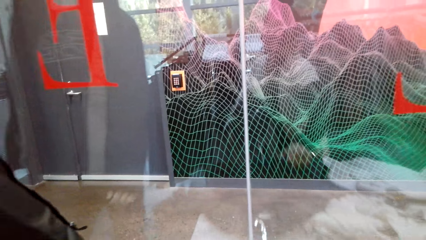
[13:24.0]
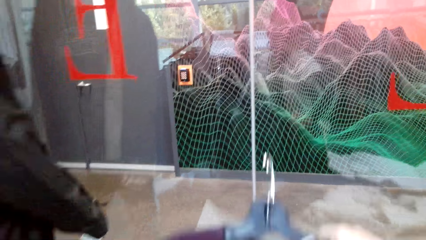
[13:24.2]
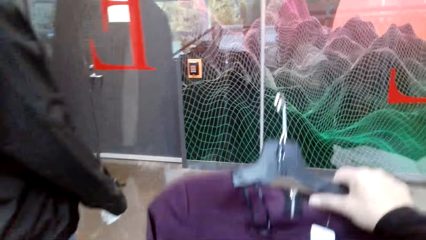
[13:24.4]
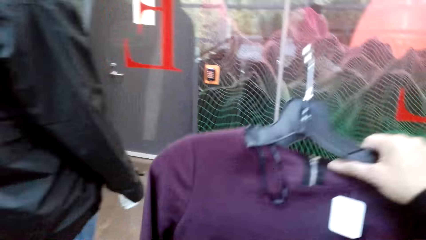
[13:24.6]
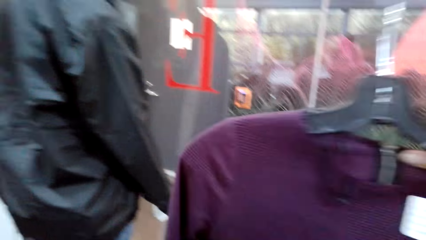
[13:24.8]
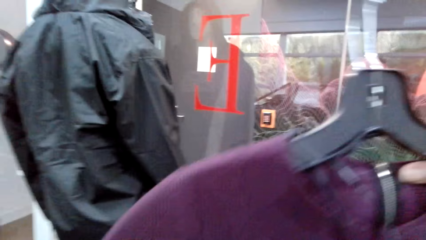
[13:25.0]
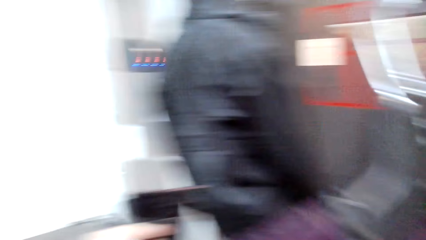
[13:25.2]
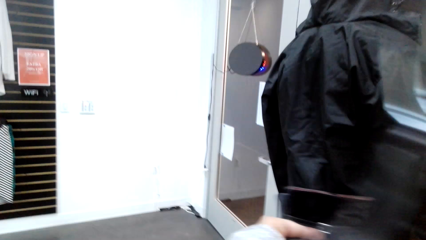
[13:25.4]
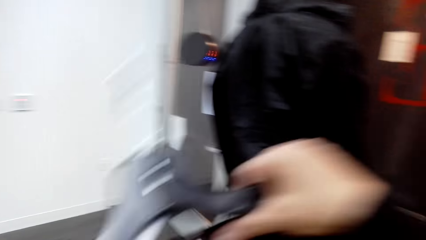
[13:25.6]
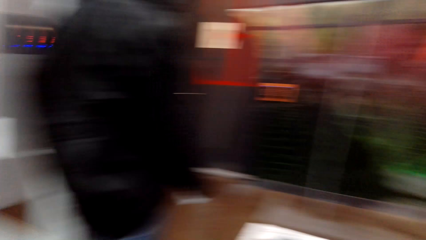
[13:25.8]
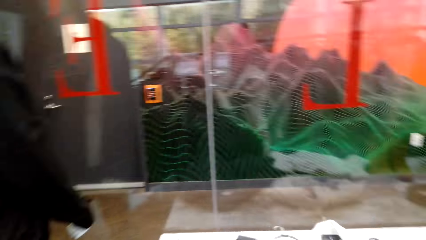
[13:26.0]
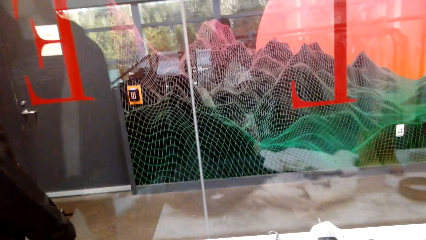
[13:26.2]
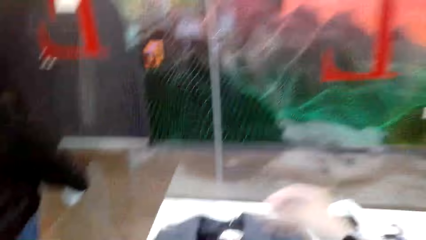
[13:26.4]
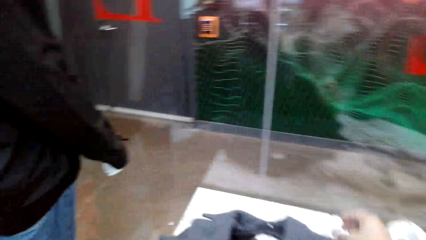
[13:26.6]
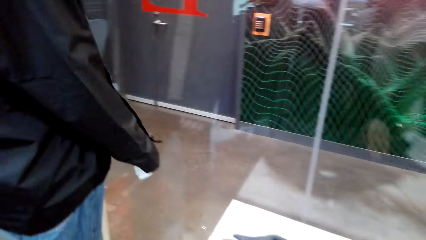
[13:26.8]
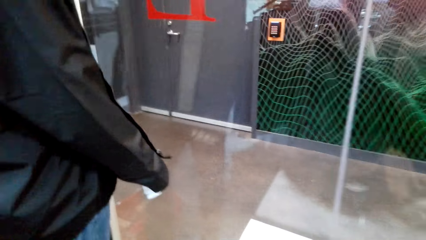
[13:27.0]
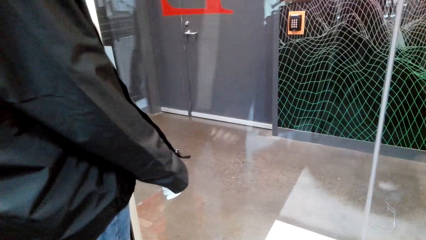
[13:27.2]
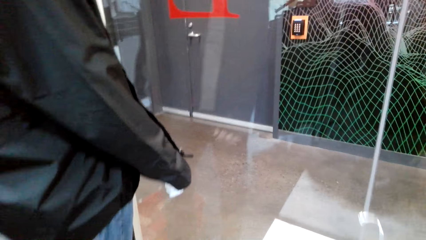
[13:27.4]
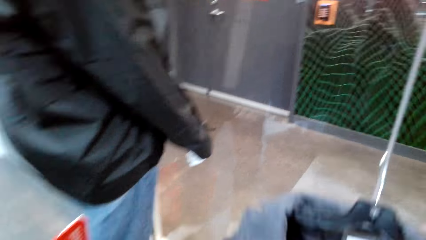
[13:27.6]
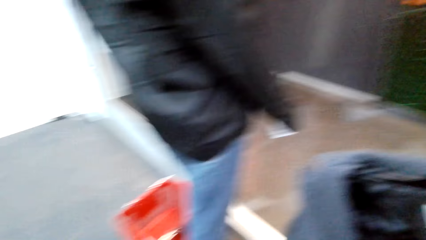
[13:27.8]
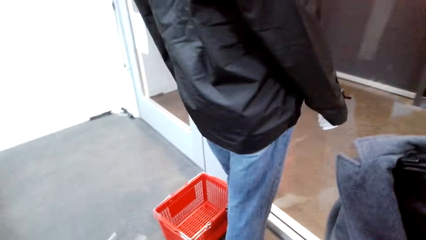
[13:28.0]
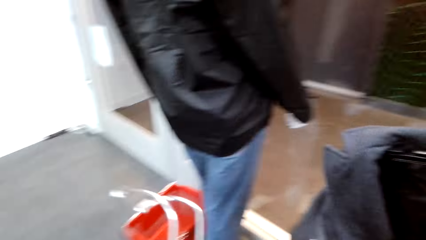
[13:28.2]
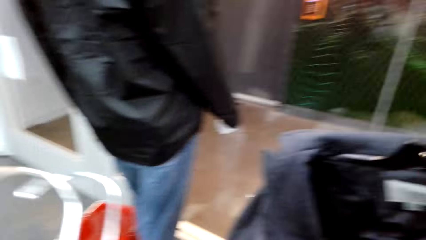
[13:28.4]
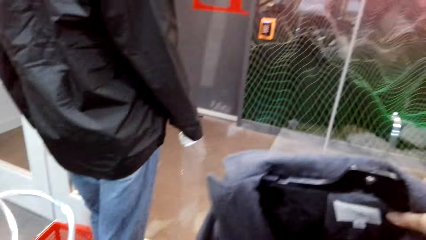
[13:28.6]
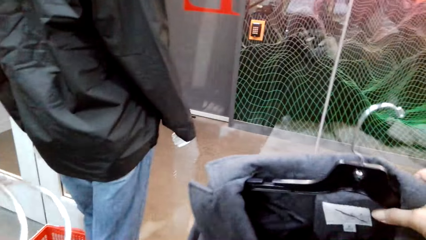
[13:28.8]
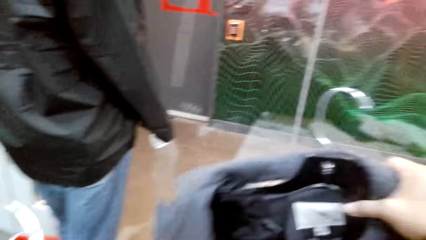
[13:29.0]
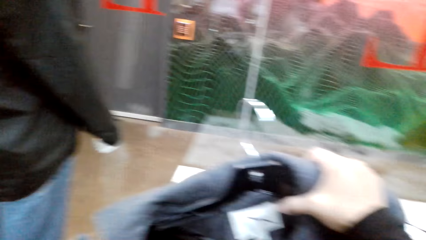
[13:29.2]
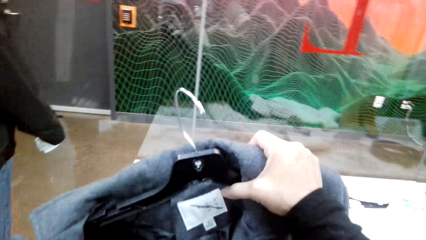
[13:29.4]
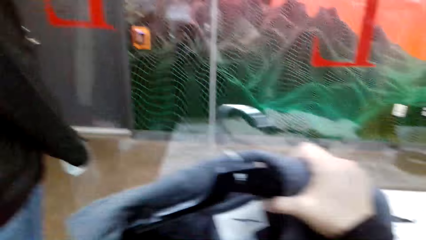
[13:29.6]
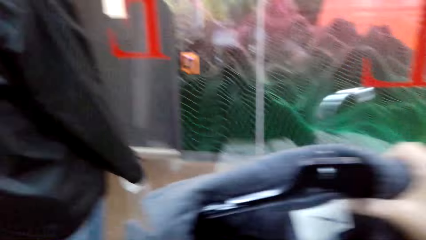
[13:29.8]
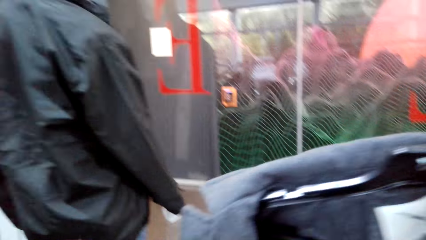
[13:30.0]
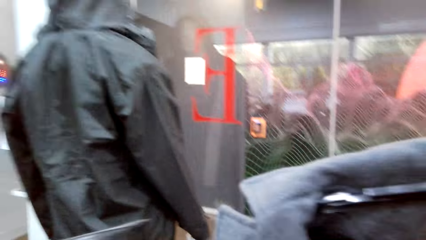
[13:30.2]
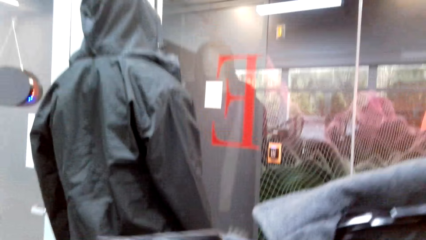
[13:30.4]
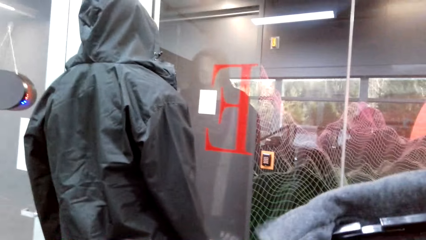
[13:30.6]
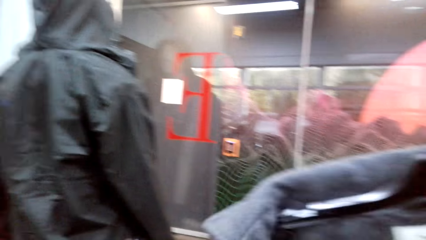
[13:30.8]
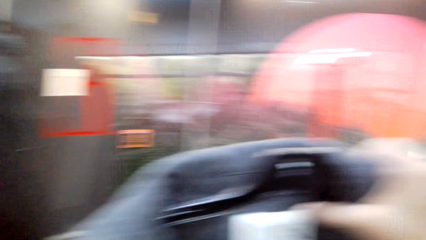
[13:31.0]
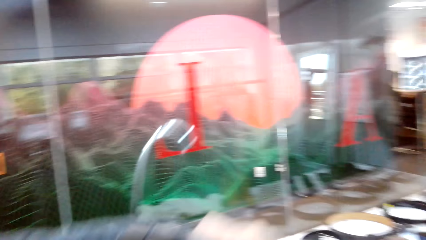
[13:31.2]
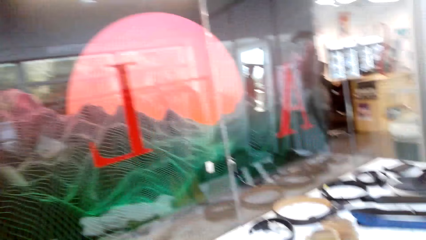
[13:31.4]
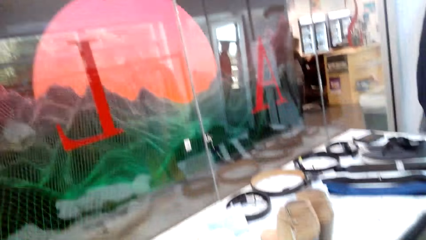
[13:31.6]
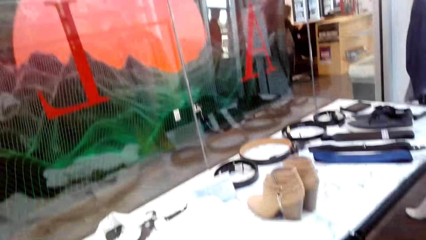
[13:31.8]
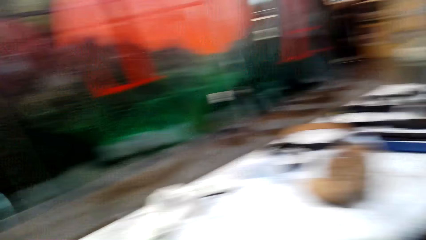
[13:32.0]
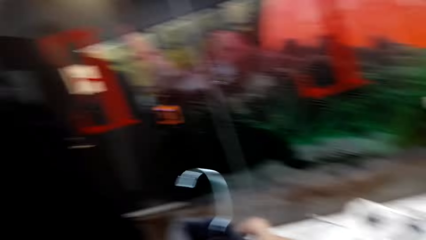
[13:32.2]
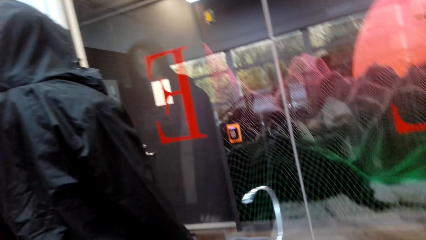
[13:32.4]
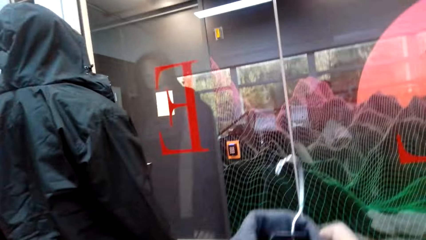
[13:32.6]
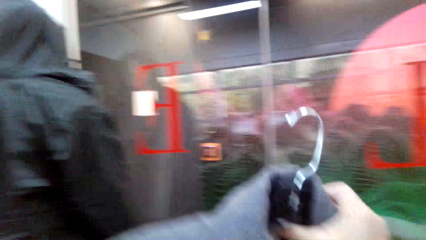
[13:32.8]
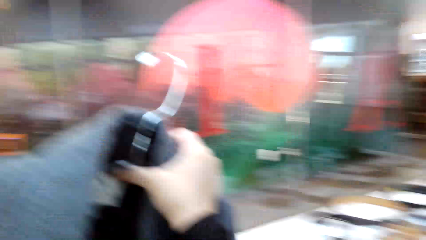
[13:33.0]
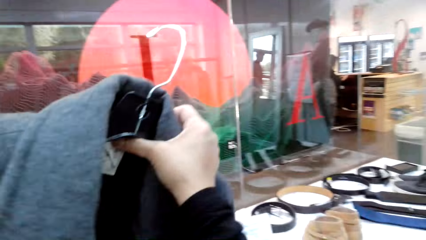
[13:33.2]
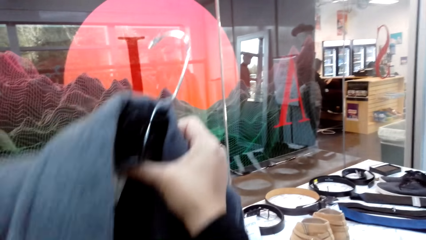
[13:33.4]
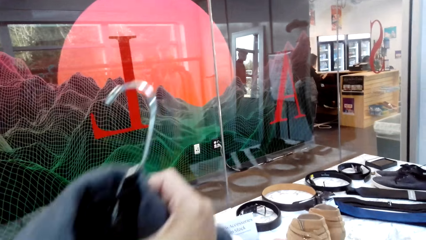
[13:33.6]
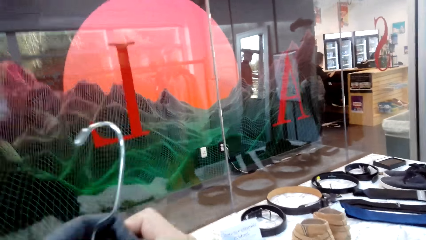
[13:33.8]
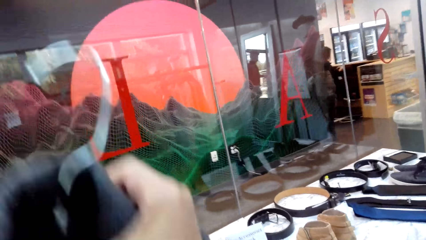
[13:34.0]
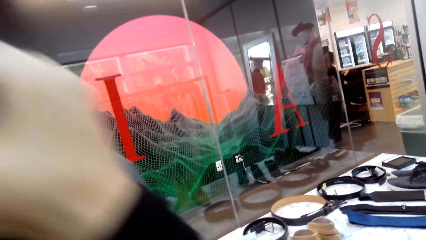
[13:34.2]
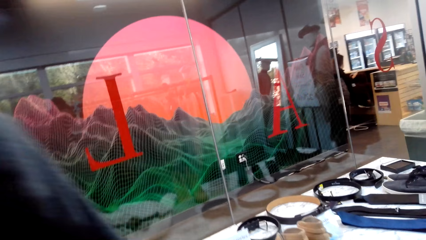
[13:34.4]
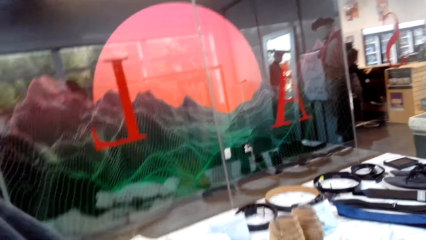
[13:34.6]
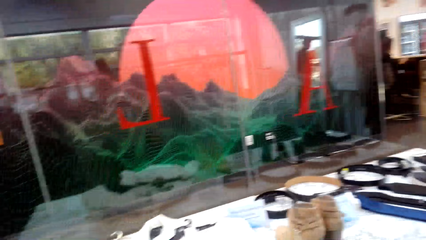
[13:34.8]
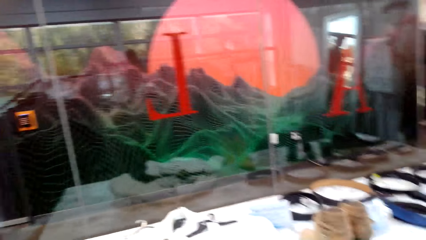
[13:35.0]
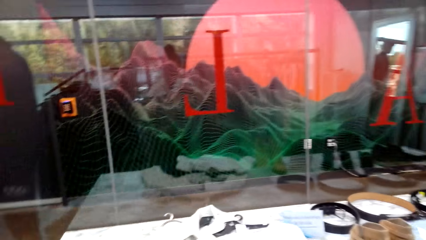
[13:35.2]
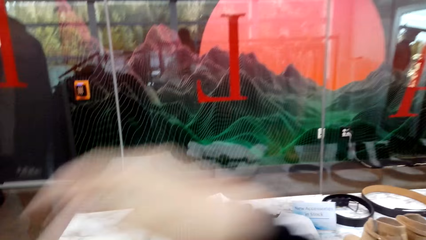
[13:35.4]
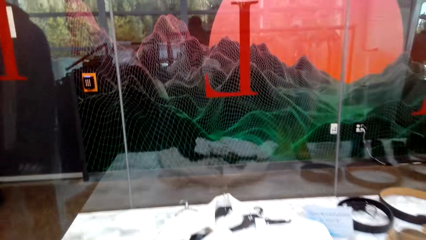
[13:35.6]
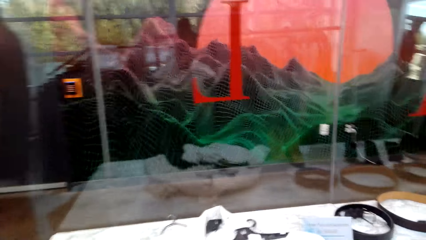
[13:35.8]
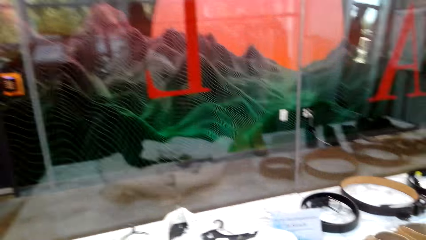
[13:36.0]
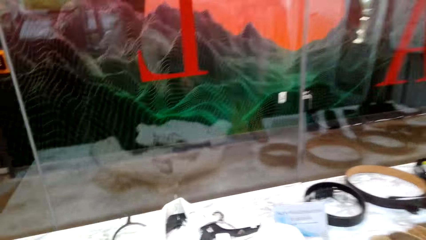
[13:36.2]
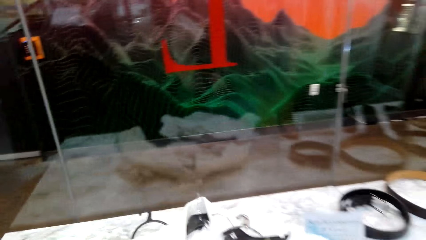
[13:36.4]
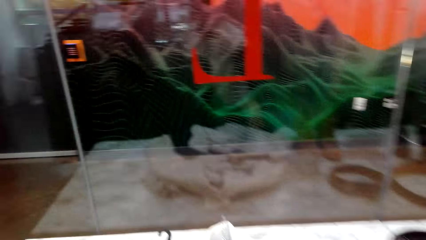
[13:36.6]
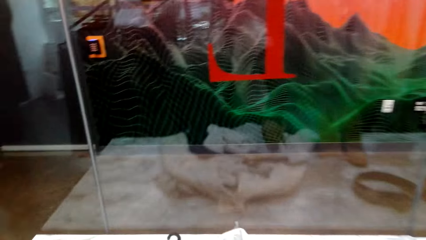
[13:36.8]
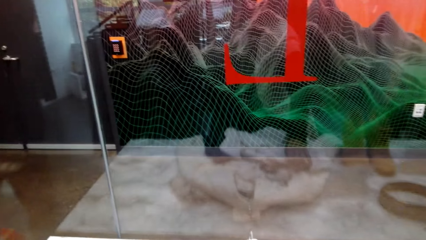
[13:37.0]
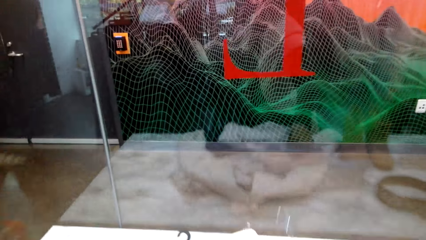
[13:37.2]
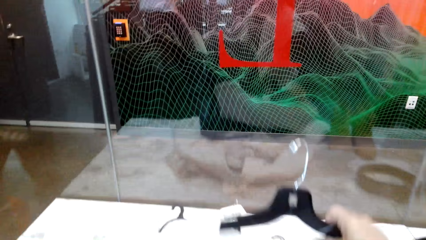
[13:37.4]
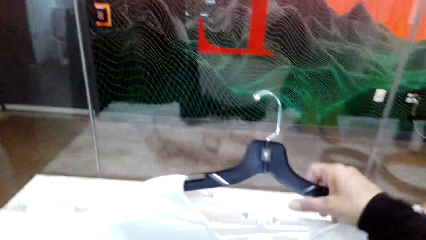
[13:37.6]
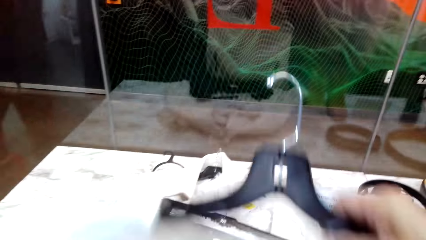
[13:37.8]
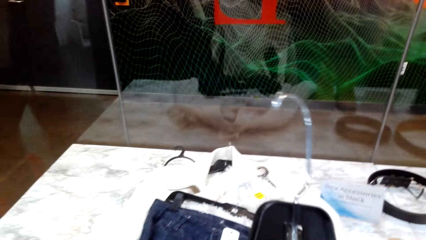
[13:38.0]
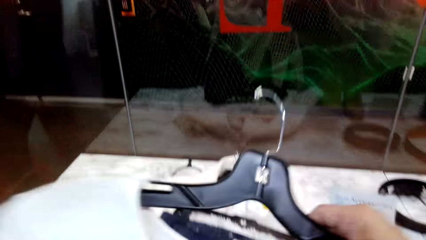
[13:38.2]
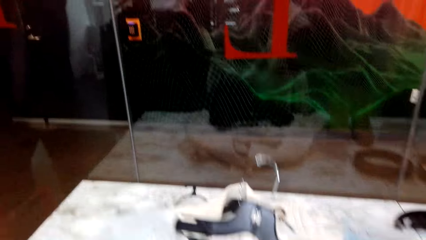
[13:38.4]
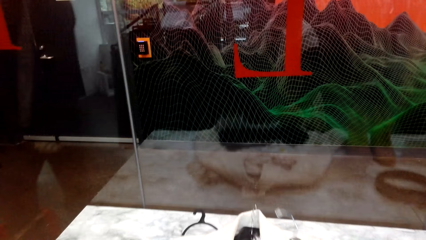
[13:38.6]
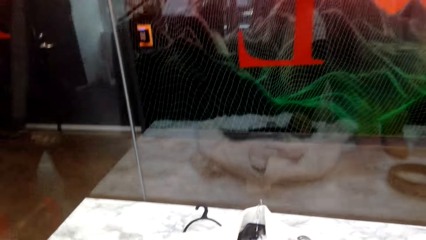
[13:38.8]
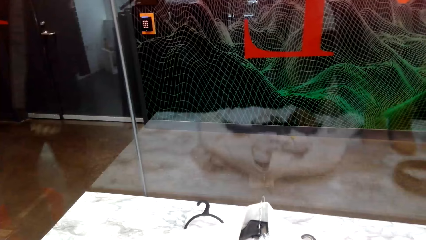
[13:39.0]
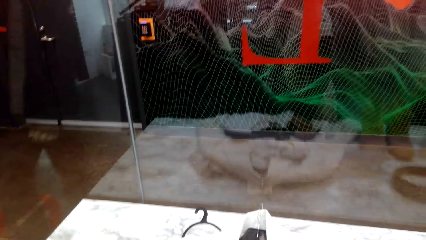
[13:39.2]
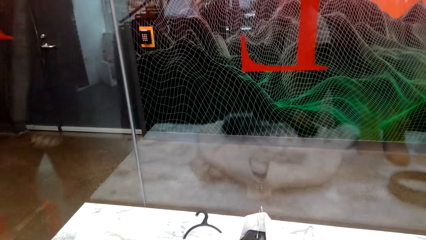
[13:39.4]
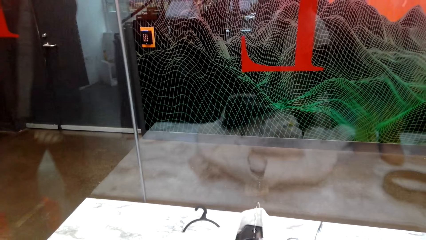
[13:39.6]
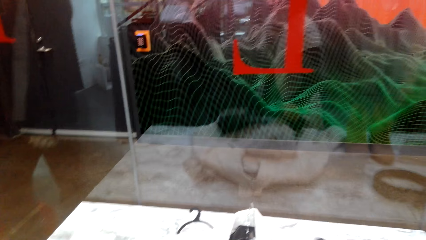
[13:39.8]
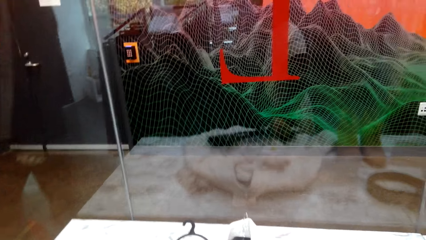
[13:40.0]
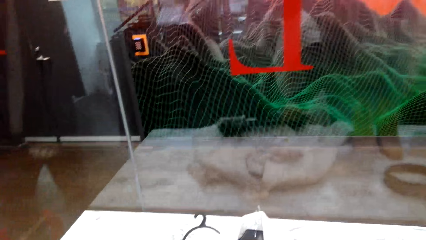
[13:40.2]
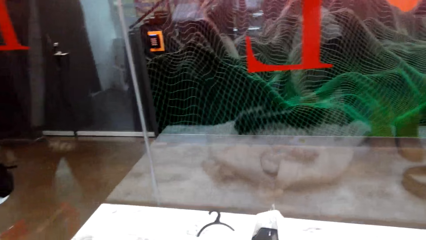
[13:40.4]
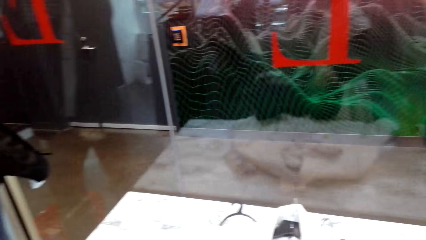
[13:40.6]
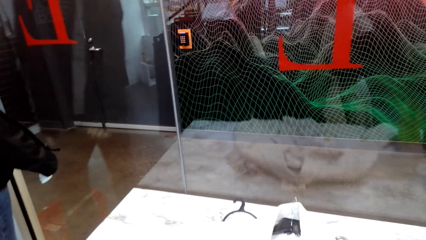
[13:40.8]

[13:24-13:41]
The camera wearer picks clothes from the display table. They arrange the clothes on the left hand. They pick clothes from the display table. They arrange the clothes on the left hand. They pick clothes from the display table.
